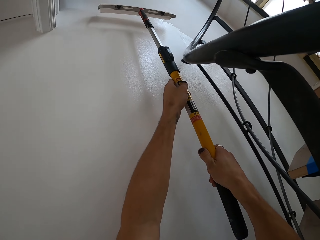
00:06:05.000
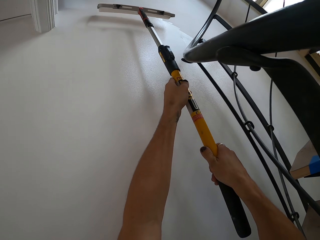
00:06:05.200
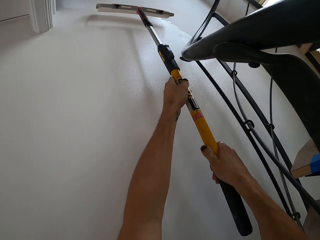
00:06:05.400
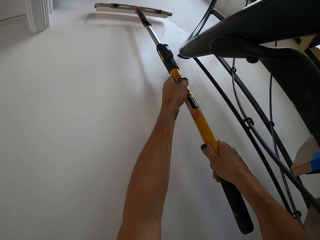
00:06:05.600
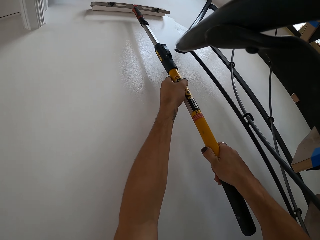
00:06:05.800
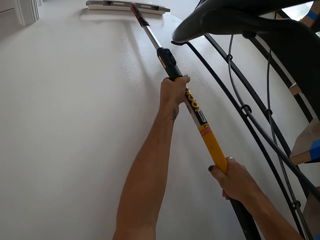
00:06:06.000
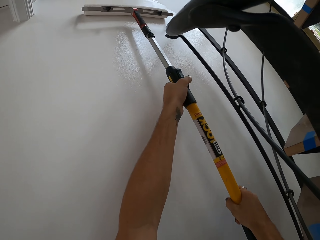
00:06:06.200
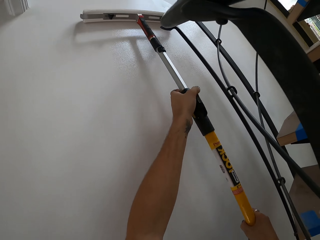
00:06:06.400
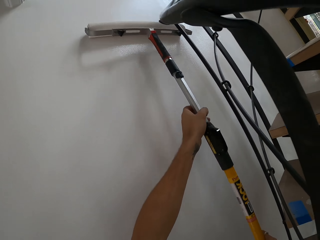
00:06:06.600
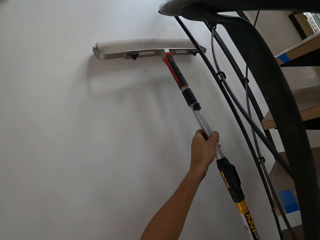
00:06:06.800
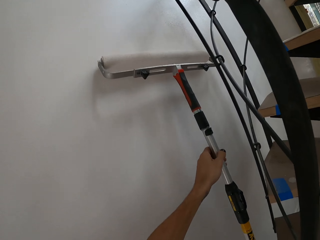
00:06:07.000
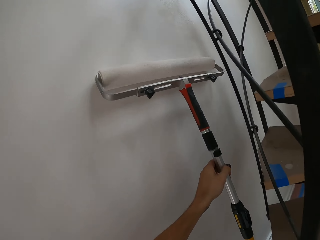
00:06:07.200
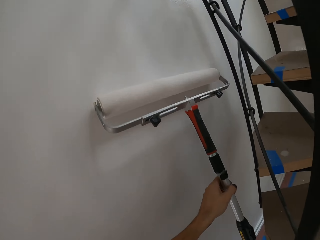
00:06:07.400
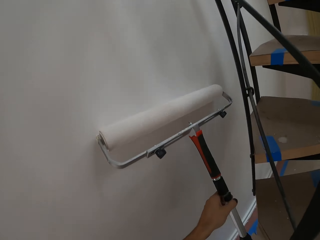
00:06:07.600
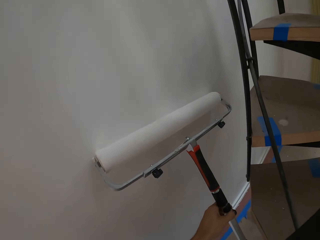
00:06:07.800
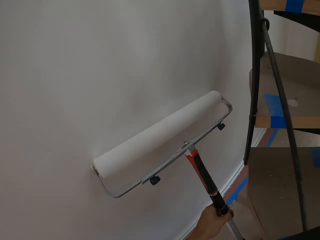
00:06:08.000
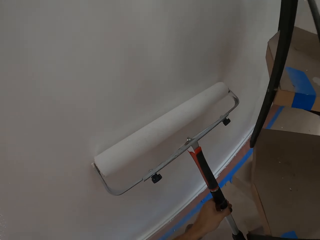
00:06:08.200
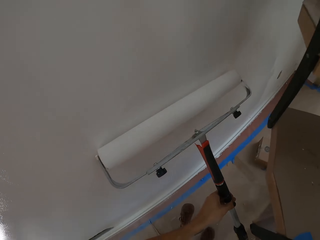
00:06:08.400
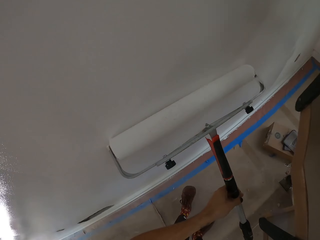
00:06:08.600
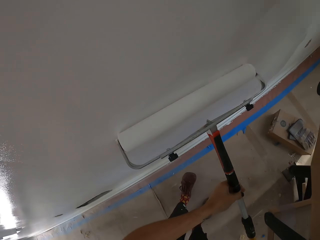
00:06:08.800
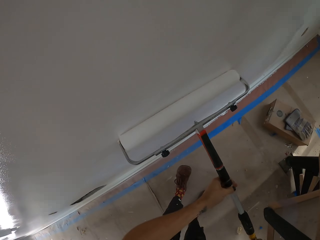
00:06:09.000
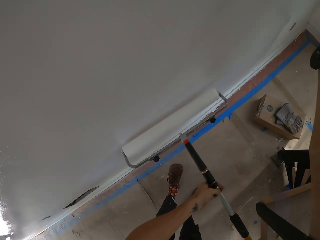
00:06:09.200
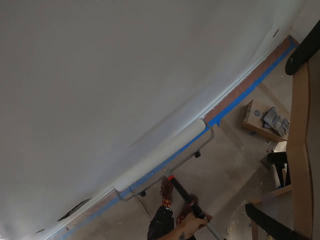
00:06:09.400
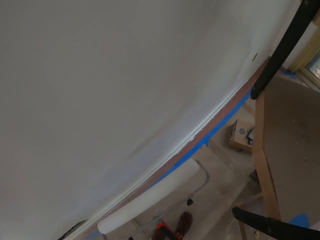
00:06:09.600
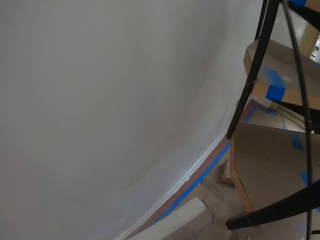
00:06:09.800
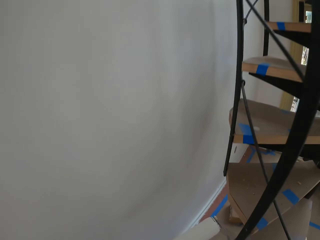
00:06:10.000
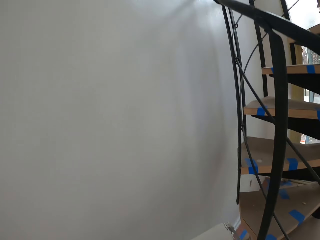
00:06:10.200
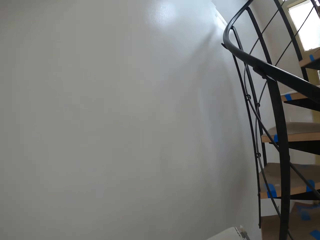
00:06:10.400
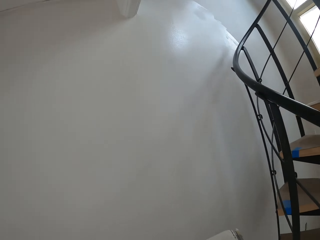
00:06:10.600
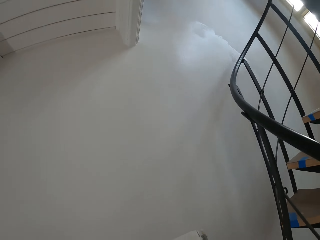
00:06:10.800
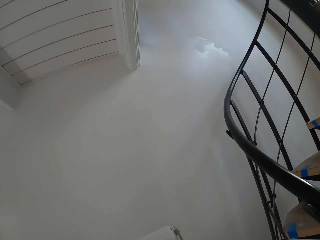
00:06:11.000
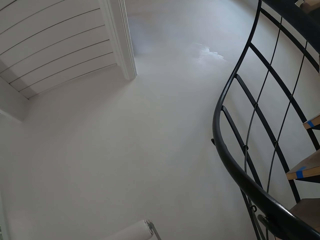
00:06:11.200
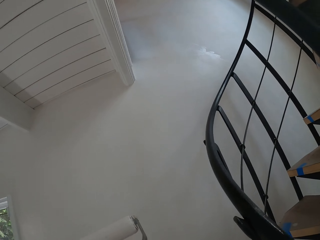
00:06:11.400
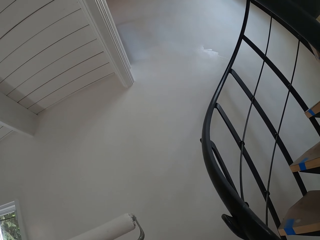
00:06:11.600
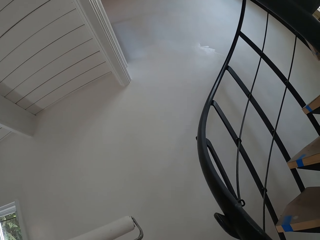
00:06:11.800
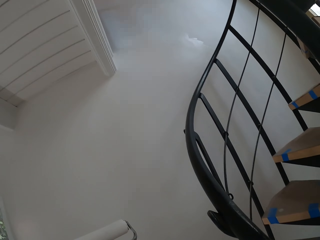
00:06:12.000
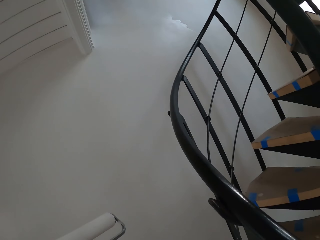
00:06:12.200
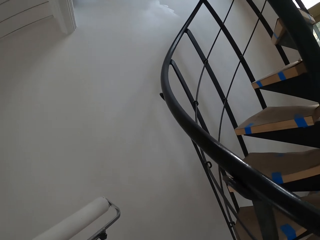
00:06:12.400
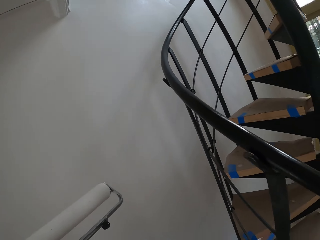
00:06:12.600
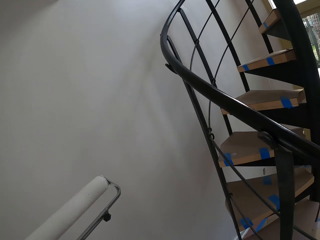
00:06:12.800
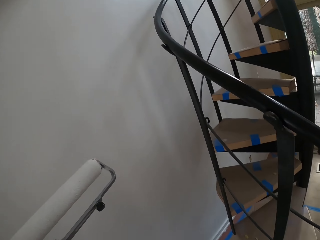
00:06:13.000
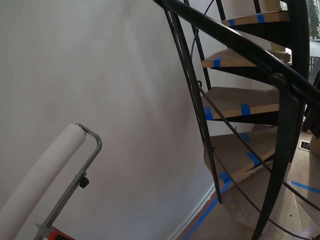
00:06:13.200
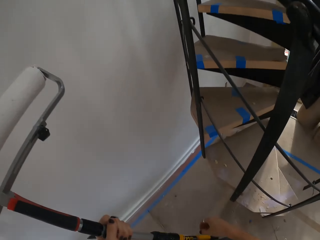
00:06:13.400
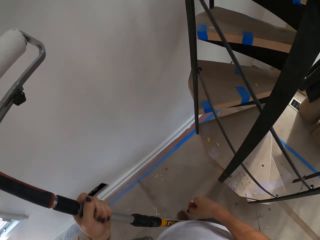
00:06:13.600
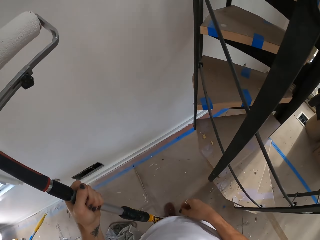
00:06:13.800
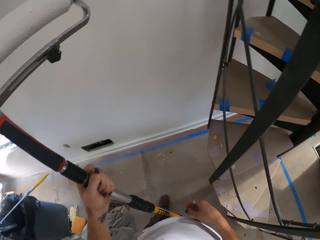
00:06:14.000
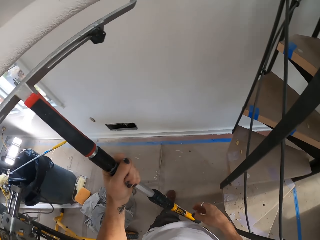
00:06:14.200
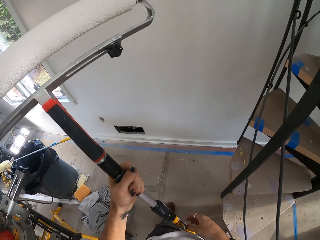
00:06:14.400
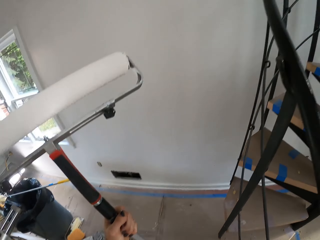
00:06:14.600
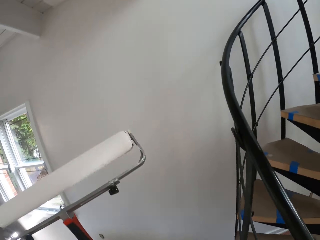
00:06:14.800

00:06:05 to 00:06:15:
The camera wearer stares around in the room. They look around the wall.

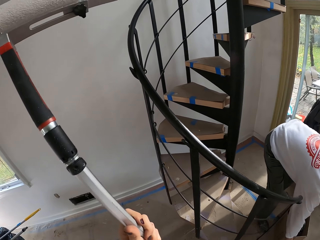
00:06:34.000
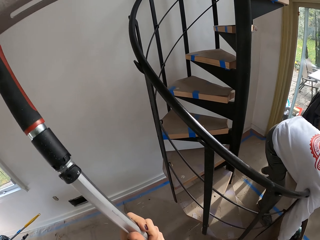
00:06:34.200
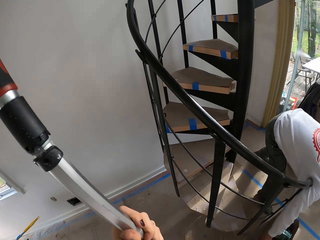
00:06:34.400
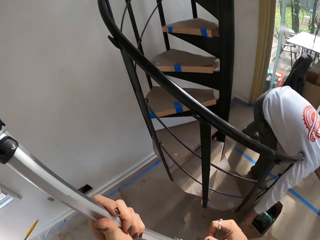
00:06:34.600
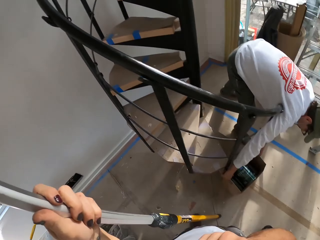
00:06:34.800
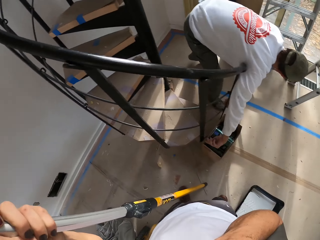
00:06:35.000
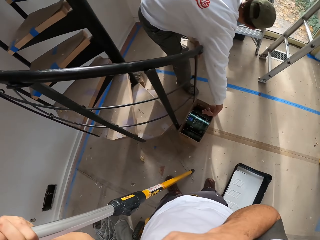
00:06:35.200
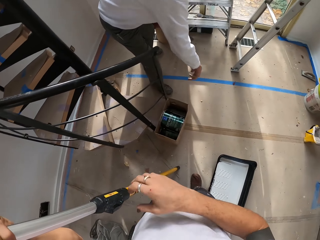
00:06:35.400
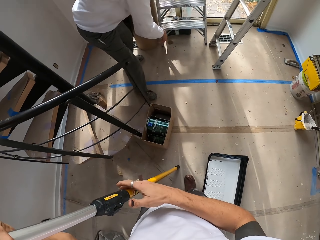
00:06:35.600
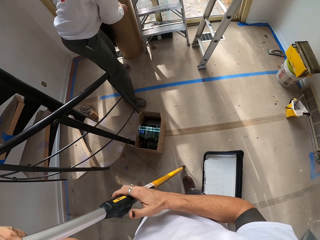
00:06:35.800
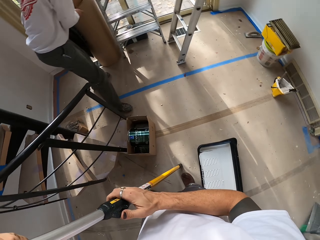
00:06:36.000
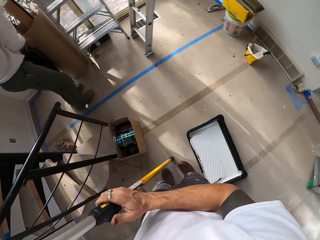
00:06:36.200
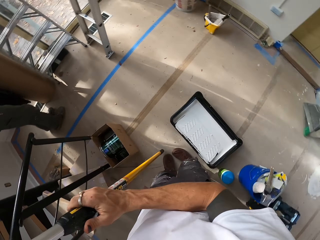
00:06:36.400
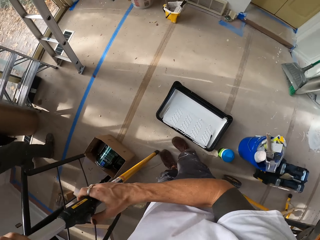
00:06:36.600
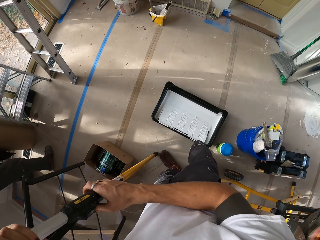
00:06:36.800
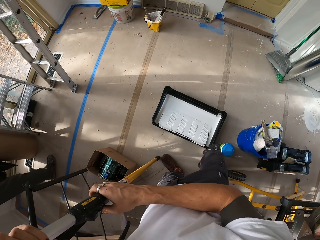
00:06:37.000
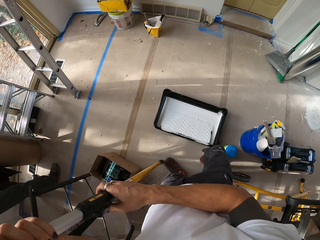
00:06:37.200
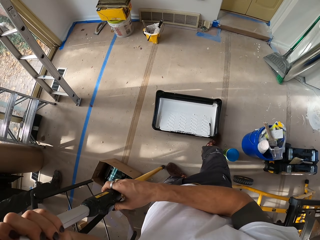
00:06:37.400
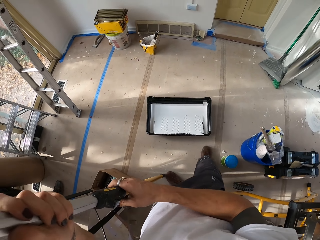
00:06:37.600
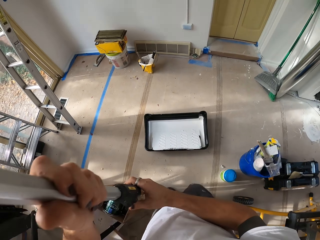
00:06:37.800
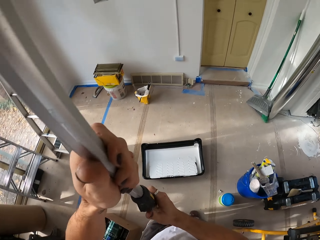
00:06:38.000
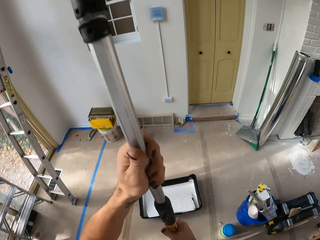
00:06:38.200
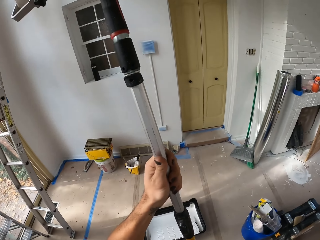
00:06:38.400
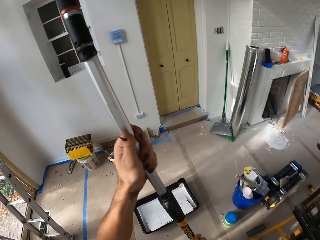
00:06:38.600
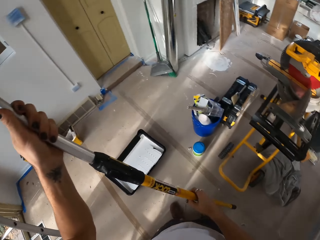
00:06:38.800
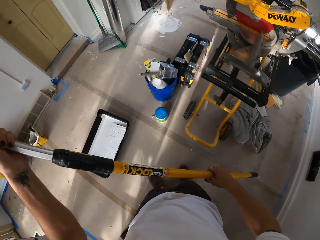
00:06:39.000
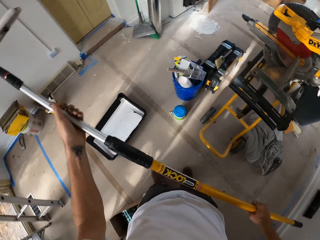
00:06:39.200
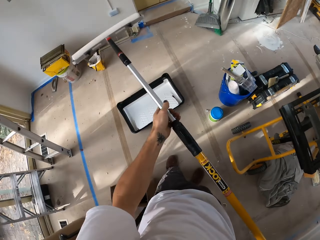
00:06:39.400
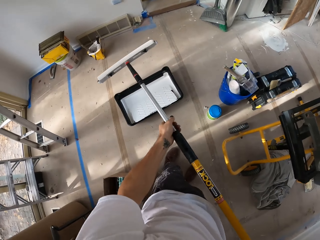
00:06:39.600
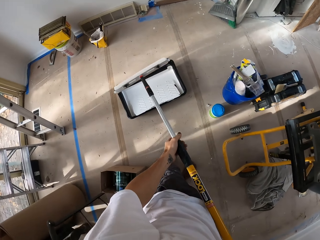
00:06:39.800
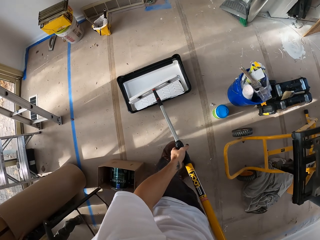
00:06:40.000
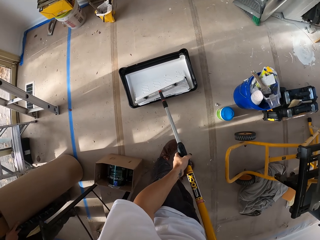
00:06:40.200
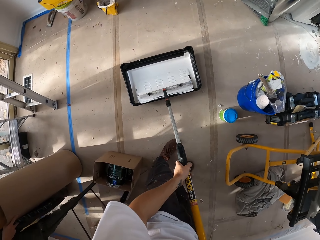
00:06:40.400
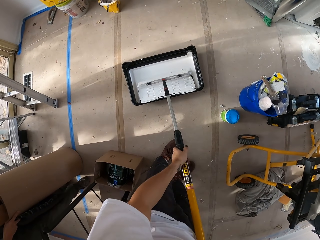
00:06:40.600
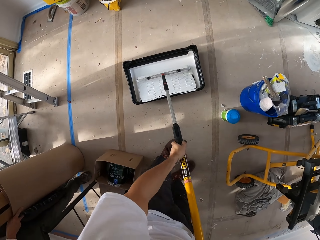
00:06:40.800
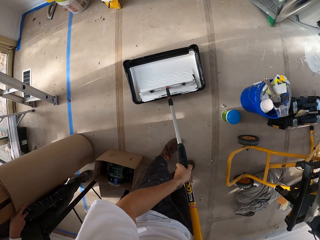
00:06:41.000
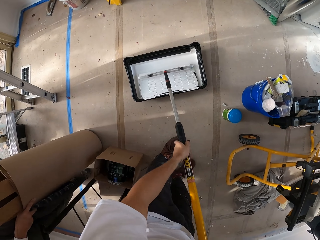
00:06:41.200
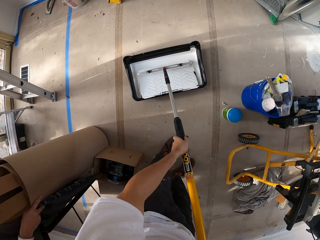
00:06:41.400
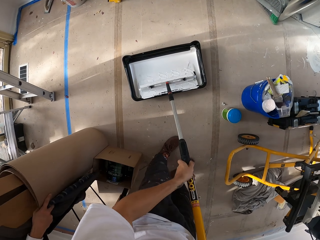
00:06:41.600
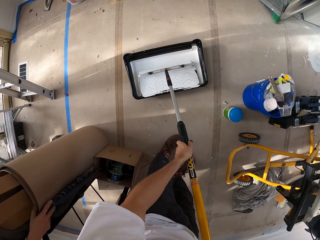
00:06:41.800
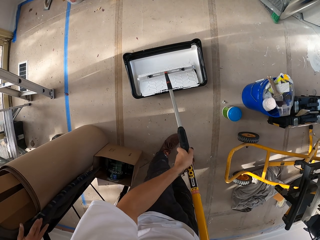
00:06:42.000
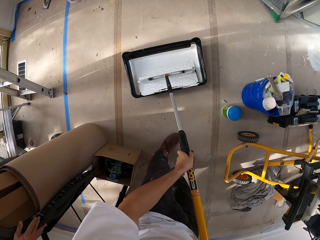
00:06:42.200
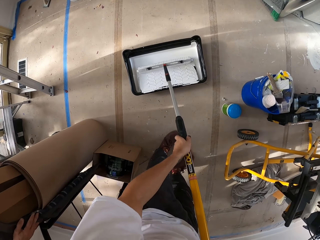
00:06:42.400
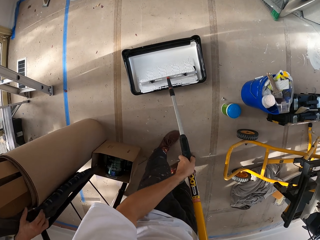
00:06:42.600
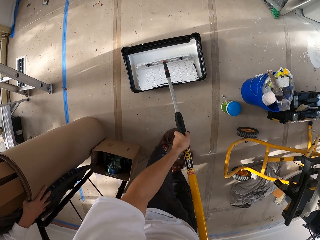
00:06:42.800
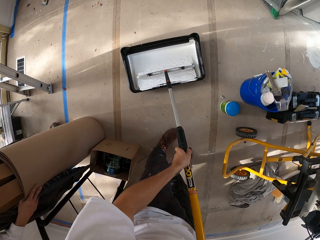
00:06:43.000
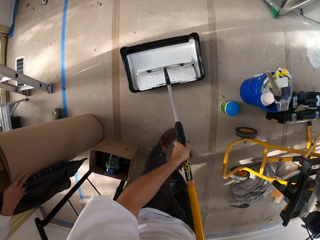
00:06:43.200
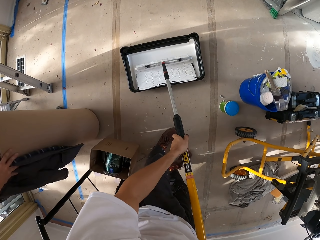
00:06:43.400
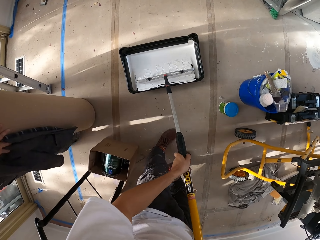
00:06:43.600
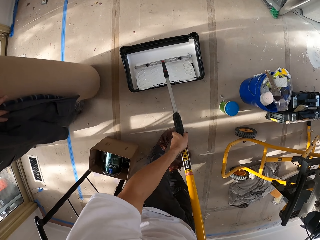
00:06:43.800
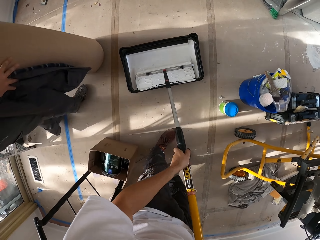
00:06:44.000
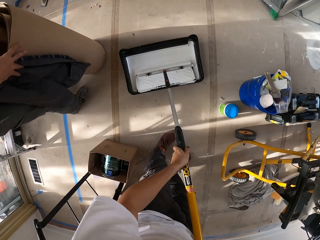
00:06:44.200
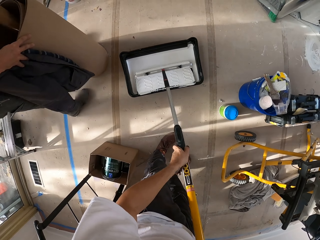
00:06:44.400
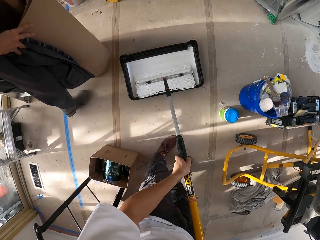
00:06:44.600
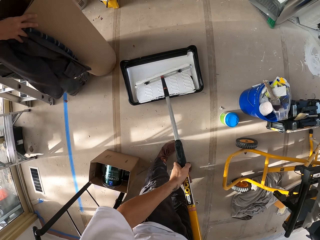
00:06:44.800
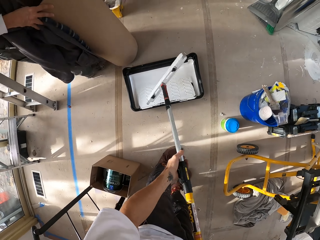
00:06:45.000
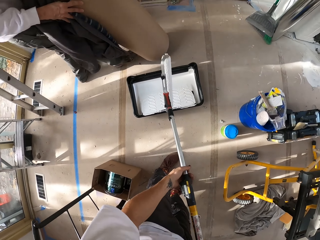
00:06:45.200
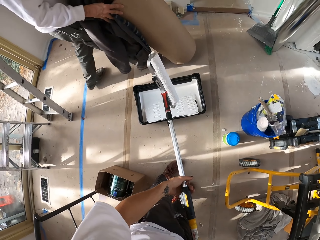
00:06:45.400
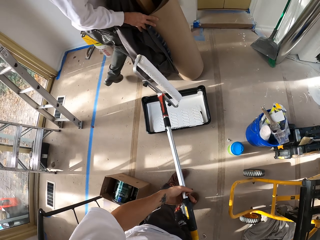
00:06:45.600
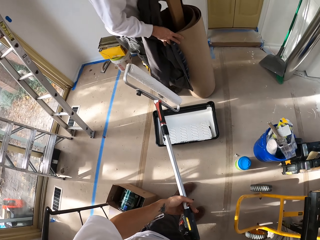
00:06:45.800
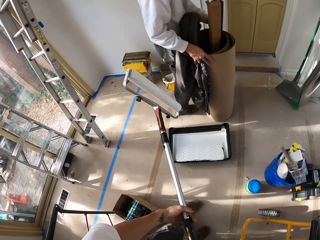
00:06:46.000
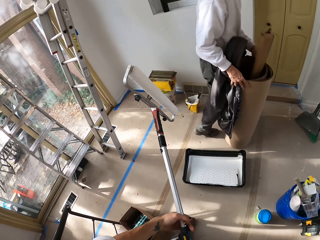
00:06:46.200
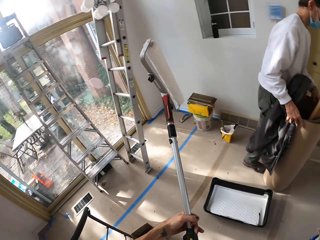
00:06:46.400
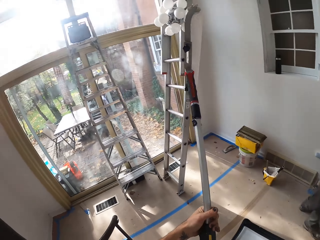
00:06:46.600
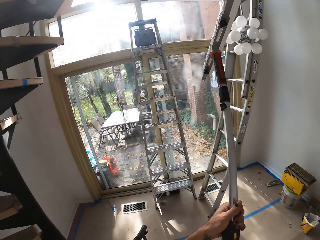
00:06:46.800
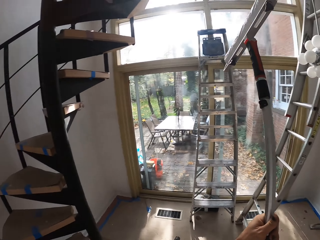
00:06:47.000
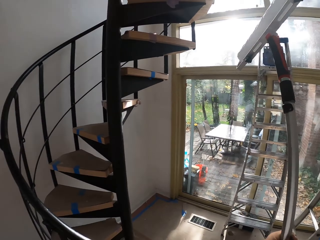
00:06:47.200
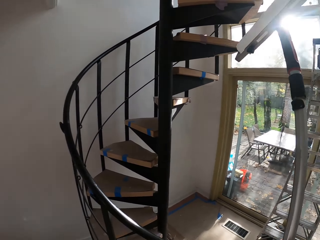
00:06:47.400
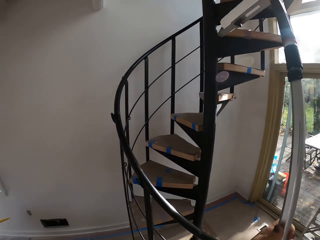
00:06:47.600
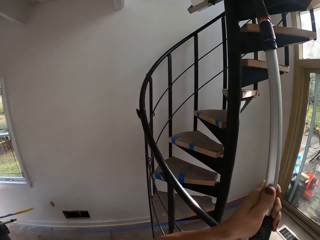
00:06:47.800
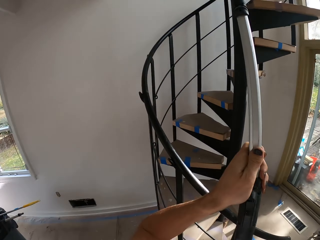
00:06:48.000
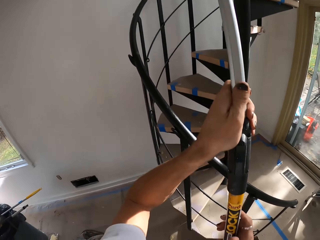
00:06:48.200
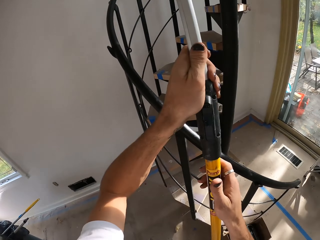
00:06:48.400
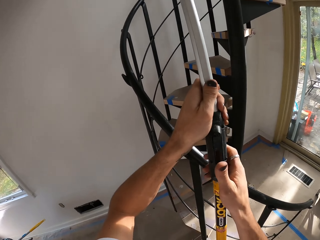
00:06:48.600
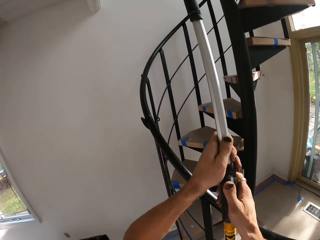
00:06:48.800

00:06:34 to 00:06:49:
The camera wearer adjusts the brush handle. They push the paint tray on the floor, turn around the room and scoop paint in the tray with the roll paintbrush. A man shifts a carpet roll on the floor. The camera wearer stretches the paintbrush handle. They turn towards the wall.
